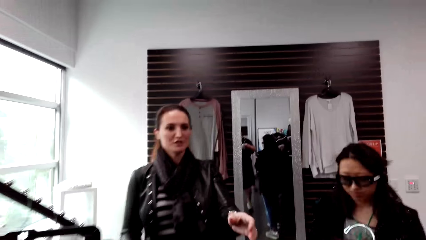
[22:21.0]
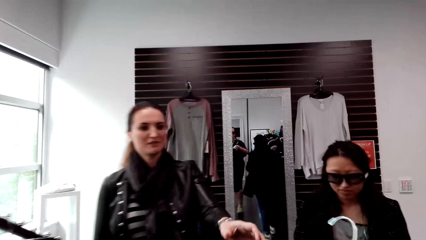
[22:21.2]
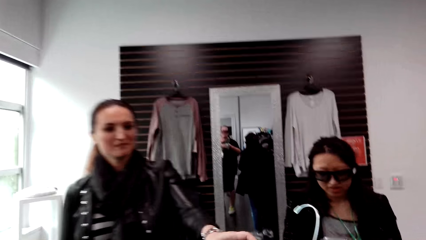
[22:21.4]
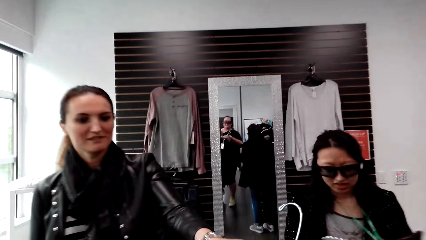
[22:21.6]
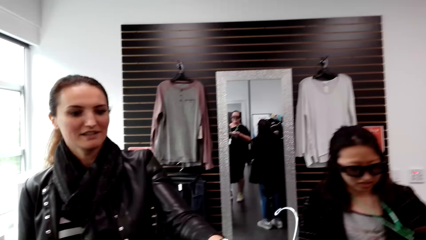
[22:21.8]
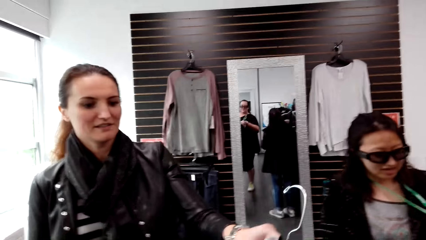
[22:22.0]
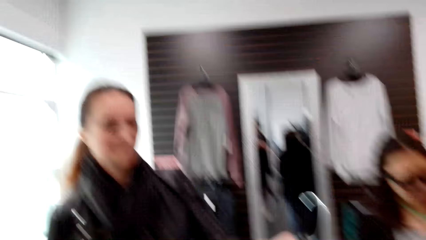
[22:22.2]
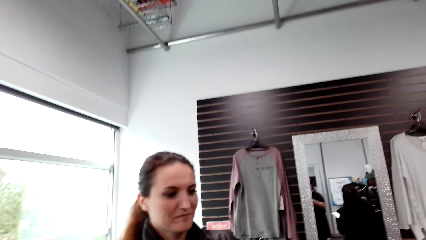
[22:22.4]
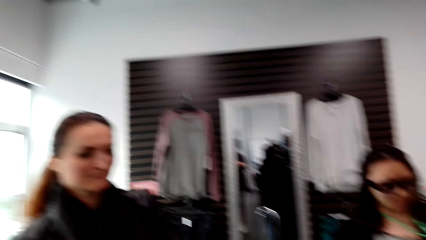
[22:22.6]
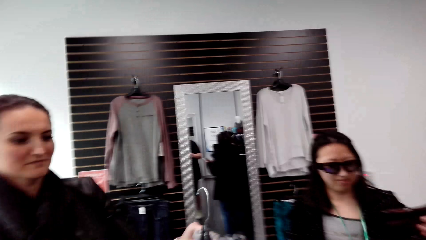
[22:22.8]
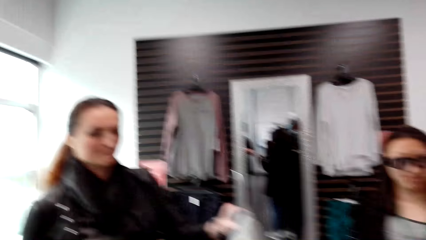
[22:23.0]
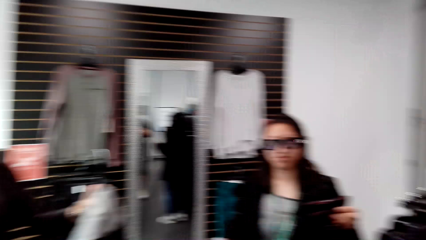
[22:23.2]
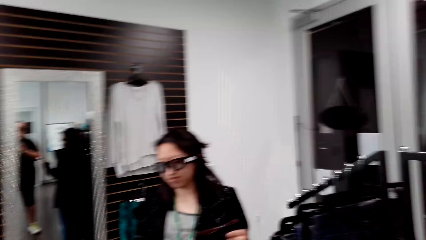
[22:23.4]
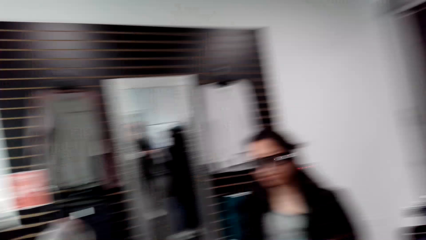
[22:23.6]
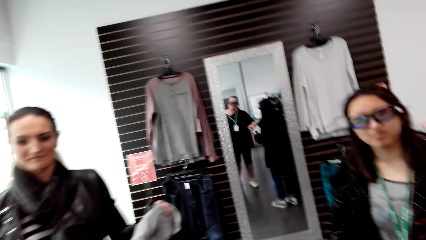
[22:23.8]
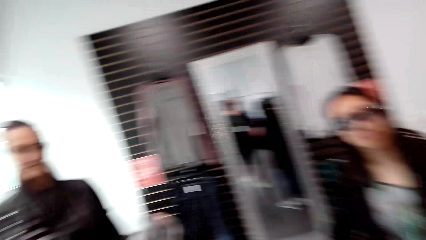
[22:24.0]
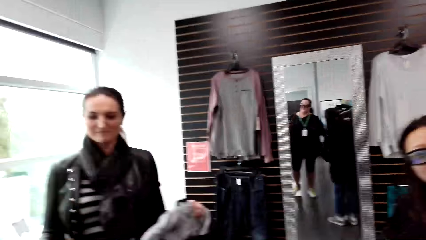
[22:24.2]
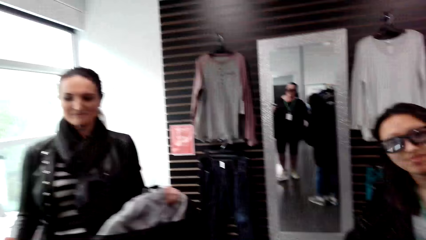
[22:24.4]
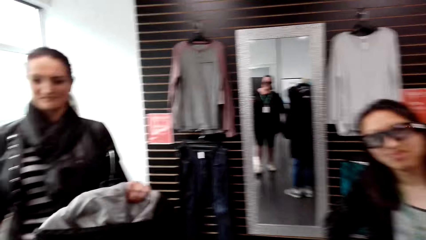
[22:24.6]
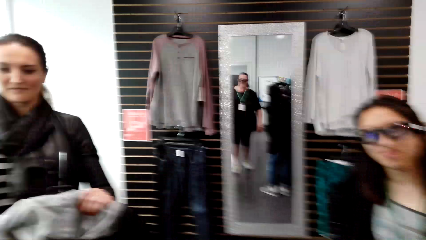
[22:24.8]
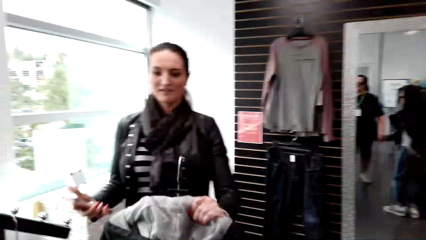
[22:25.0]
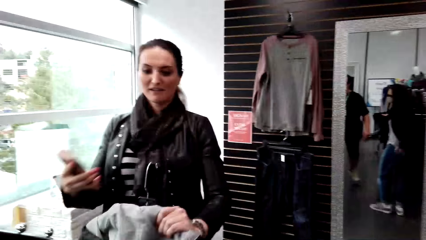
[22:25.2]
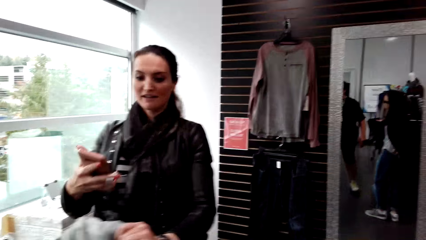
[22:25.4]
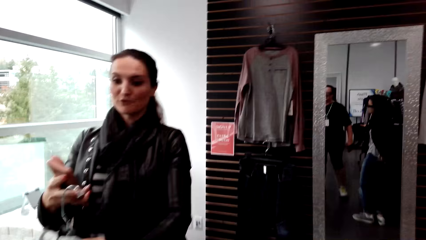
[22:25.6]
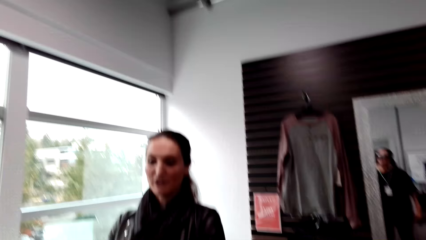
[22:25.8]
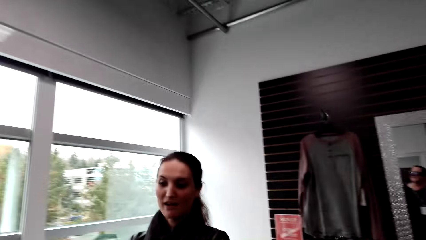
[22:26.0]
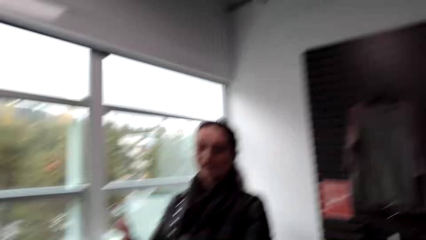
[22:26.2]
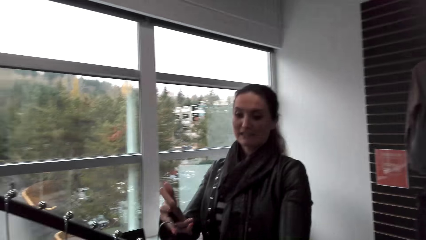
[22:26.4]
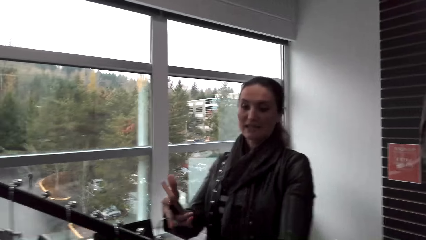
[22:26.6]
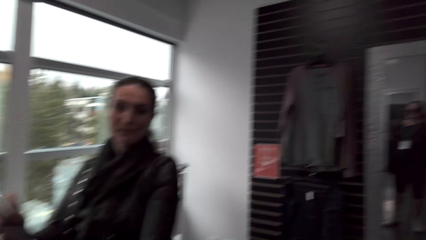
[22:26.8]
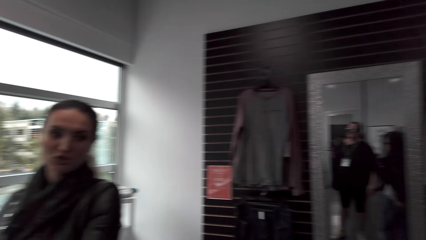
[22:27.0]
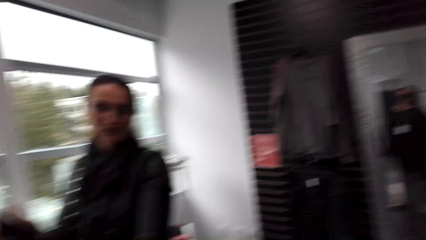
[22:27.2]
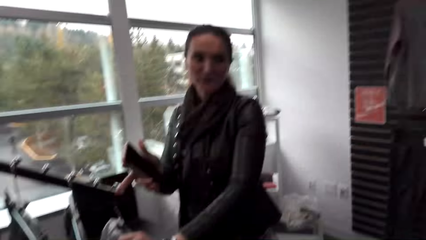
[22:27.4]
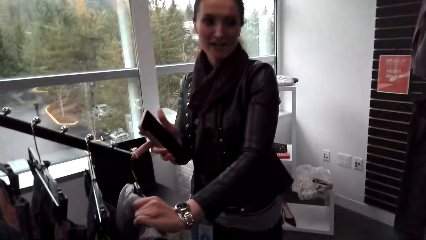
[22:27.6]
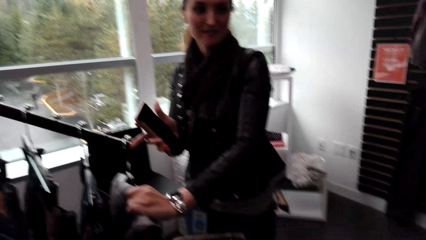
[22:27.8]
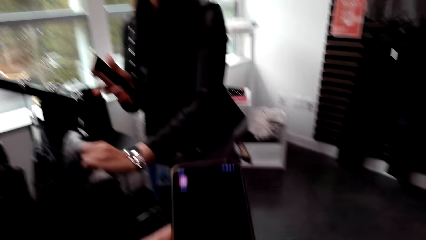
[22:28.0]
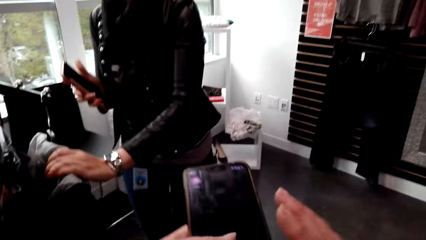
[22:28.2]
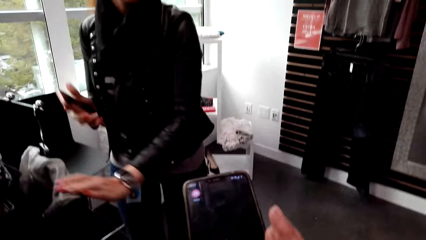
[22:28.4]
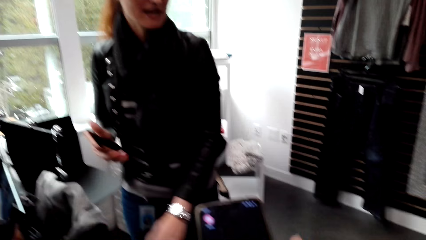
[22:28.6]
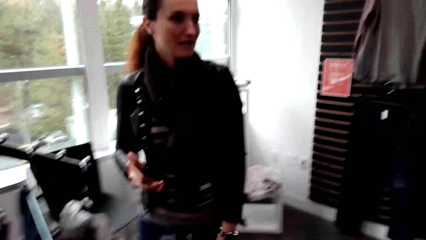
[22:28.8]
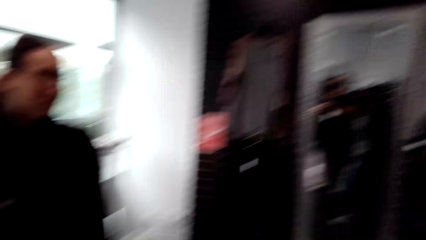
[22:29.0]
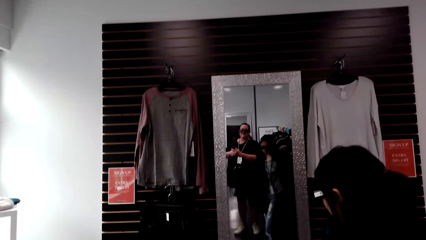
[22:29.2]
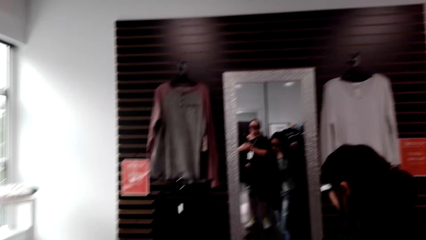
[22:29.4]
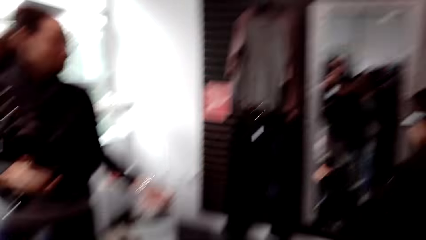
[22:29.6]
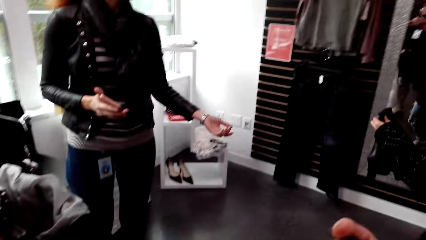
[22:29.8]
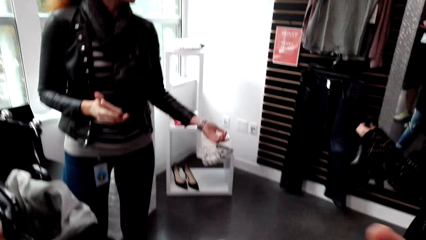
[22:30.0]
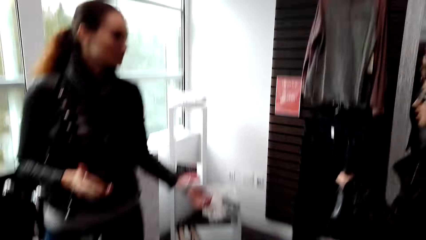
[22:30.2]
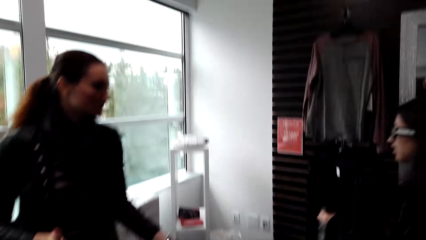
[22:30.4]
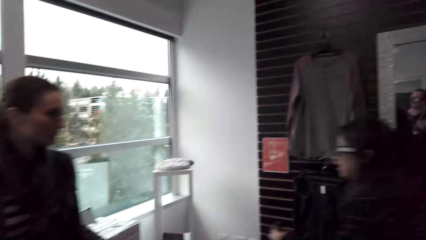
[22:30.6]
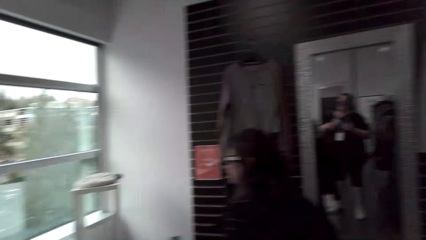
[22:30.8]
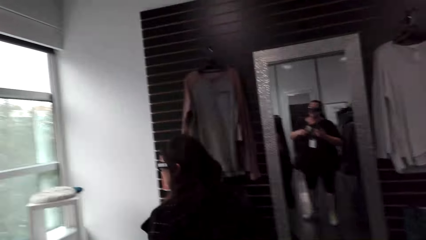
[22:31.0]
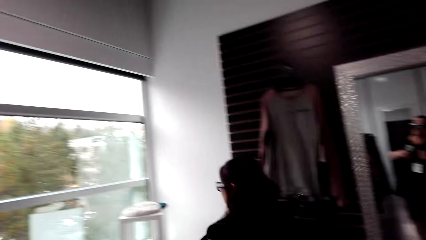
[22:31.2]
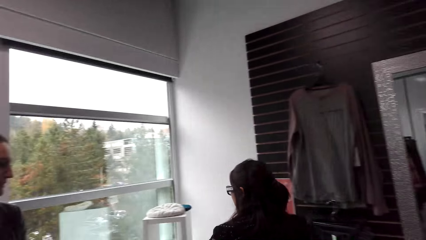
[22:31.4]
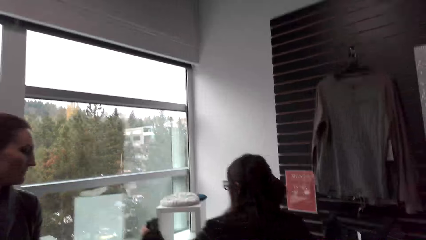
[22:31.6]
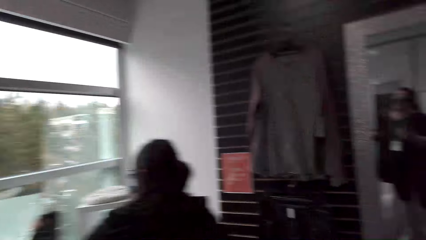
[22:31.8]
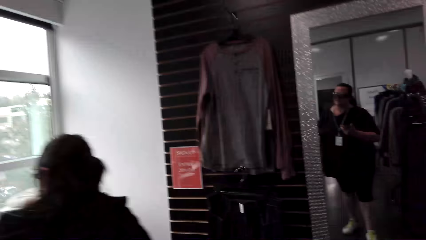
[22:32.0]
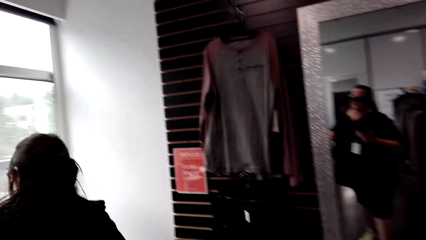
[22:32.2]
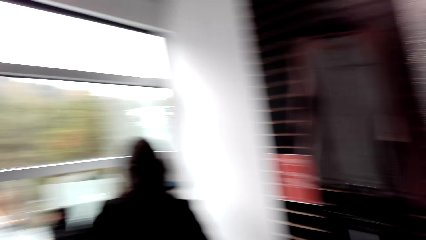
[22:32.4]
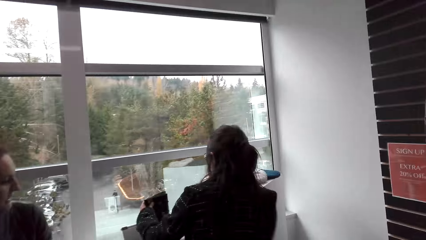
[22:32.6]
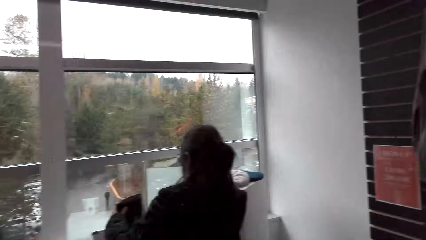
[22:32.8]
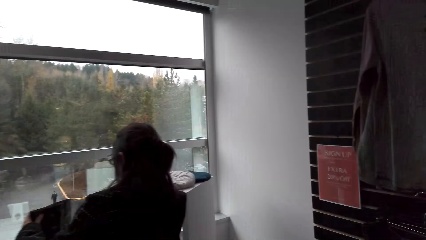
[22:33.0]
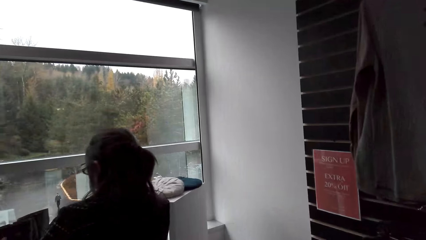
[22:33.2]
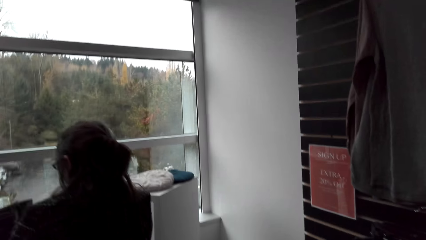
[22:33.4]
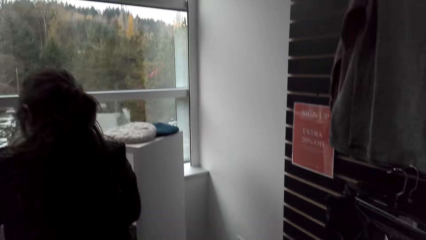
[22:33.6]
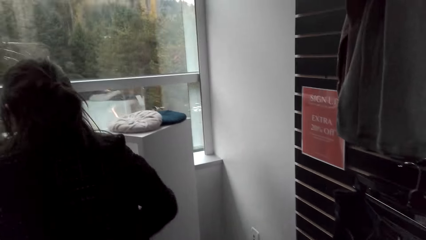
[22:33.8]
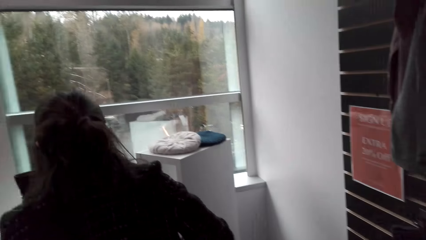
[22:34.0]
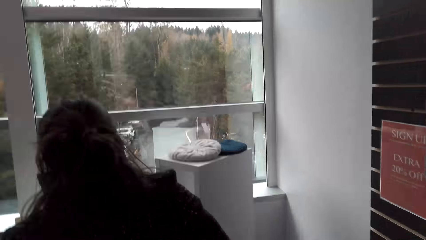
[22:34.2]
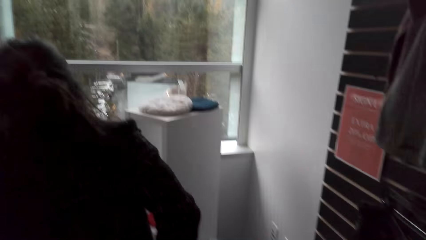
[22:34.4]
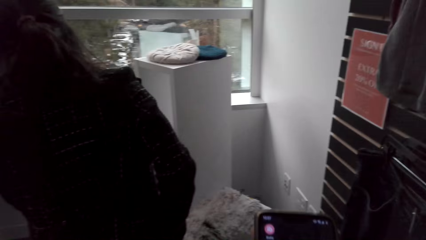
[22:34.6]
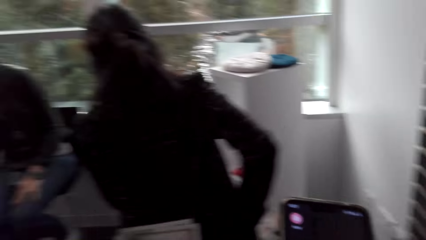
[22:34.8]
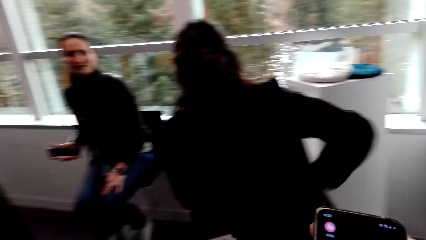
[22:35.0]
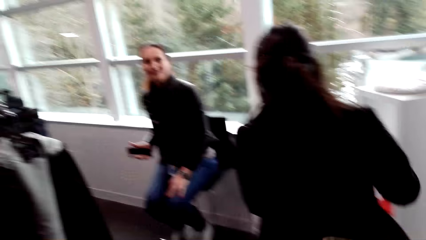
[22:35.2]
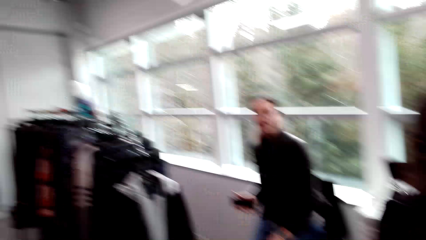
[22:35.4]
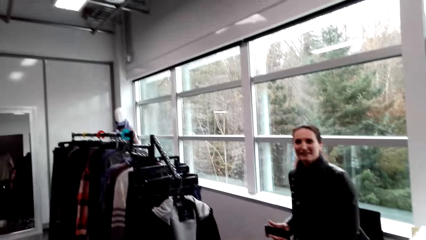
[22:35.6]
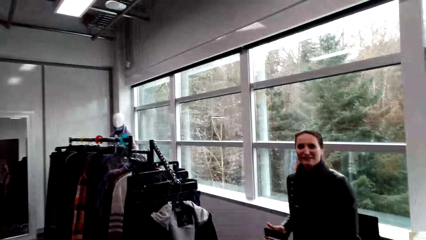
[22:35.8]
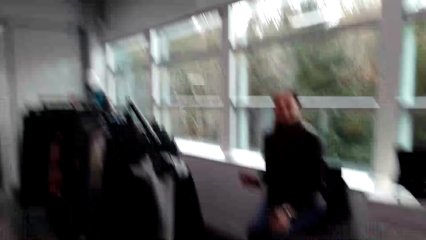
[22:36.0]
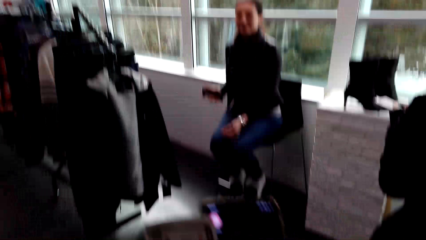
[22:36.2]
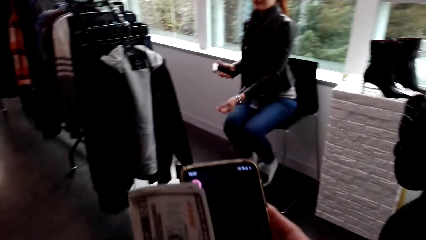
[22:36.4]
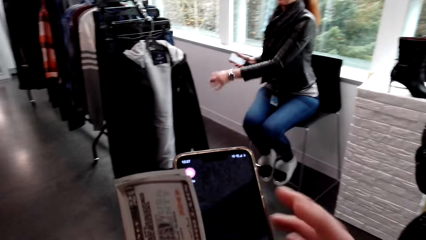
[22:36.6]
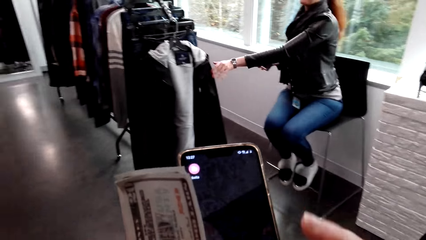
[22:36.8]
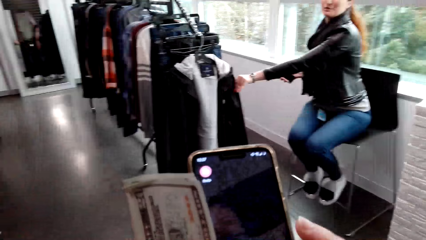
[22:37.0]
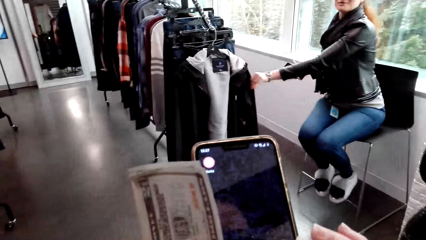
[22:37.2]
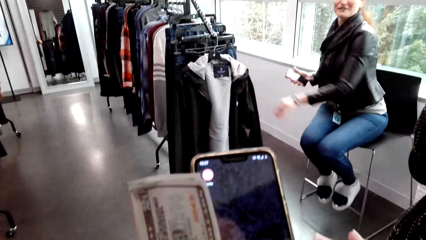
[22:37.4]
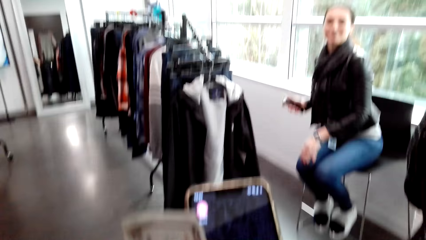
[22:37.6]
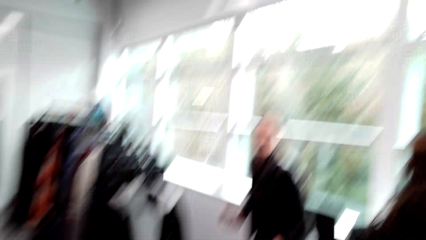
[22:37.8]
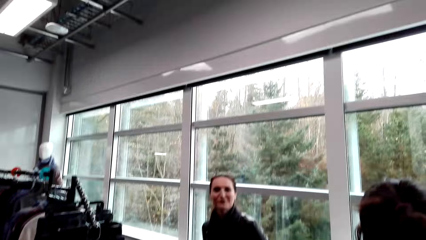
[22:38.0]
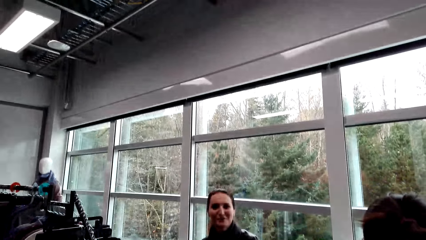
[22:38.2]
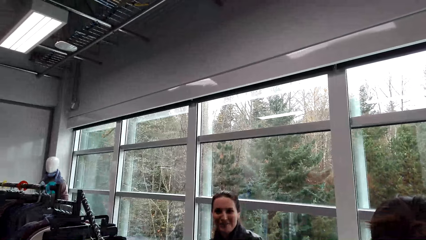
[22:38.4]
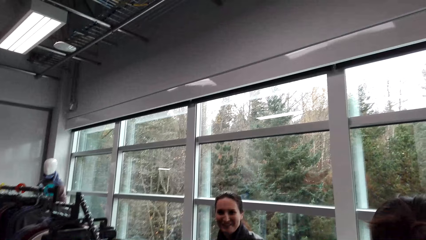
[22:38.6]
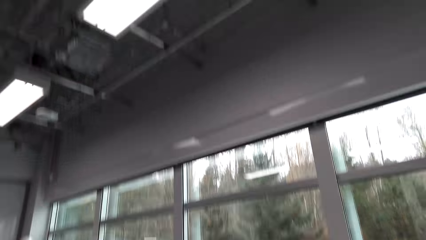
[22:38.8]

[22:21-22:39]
The camera wearer gives the cloth on the hanger to a woman. The woman takes the cloth from the camera wearer. The camera wearer speaks to the woman. The woman speaks to the camera wearer. The camera wearer looks at the phone. They look around the clothes store. They walk in the clothes store. They scroll the phone.
